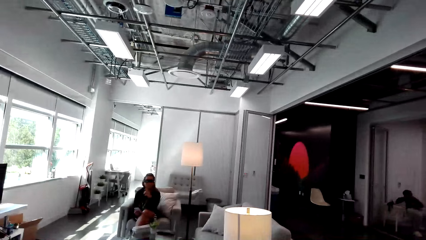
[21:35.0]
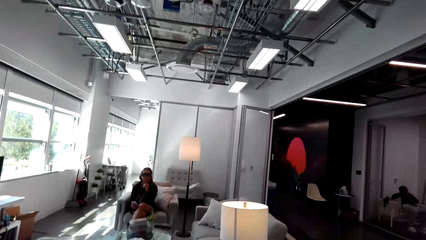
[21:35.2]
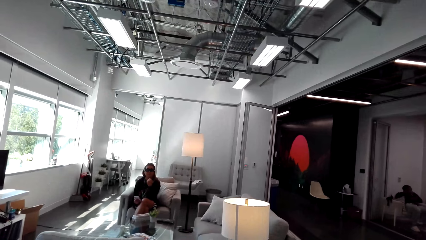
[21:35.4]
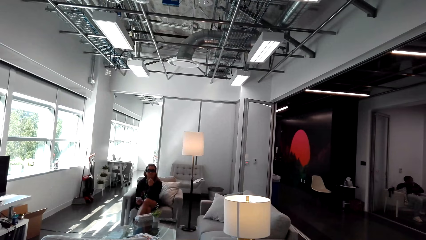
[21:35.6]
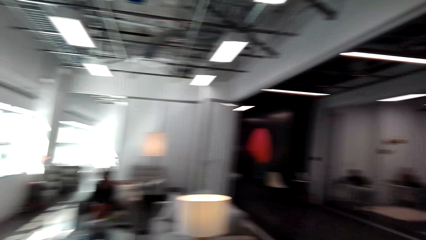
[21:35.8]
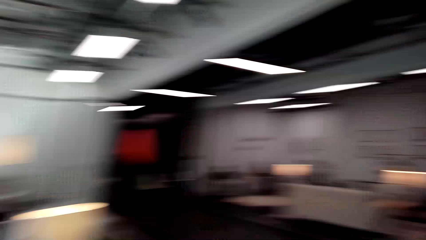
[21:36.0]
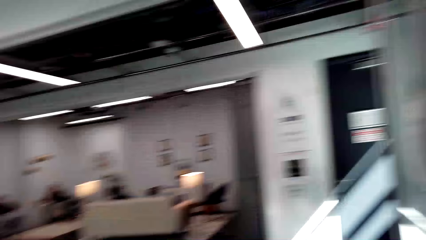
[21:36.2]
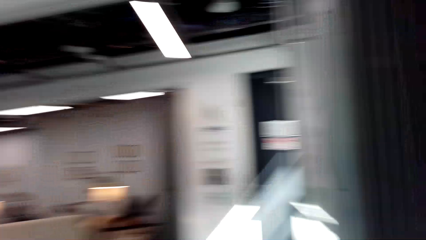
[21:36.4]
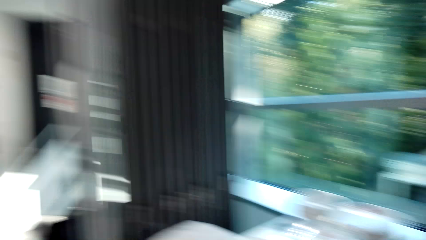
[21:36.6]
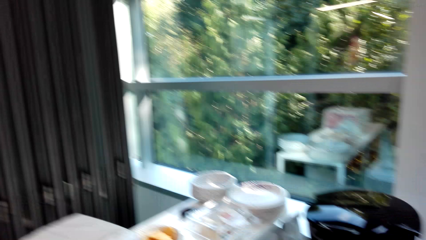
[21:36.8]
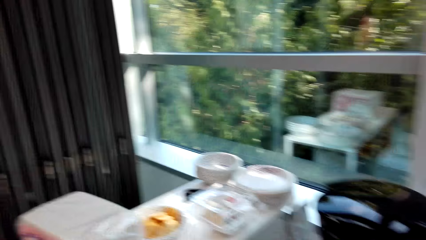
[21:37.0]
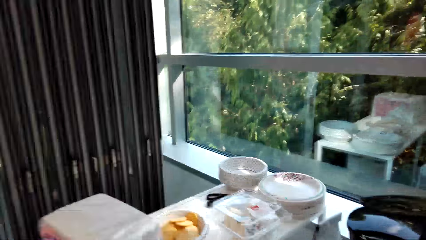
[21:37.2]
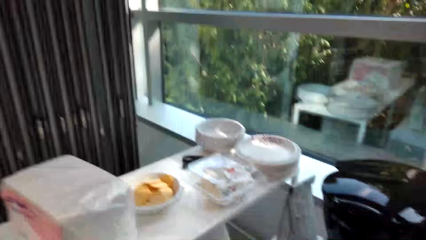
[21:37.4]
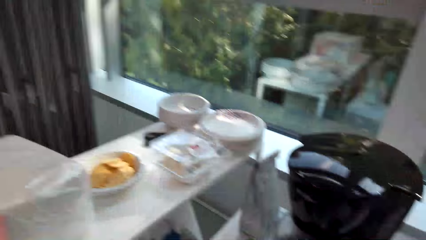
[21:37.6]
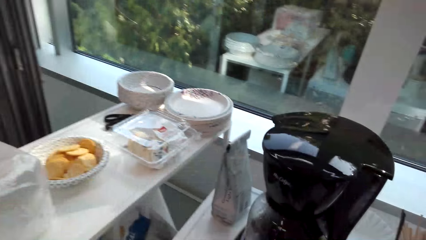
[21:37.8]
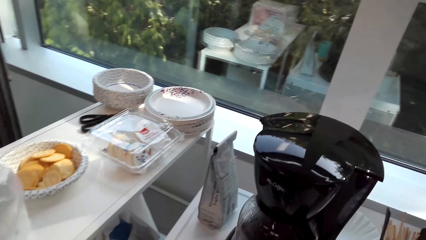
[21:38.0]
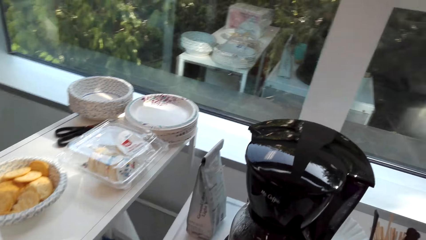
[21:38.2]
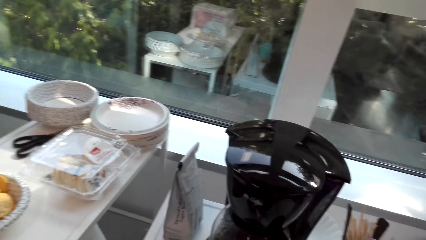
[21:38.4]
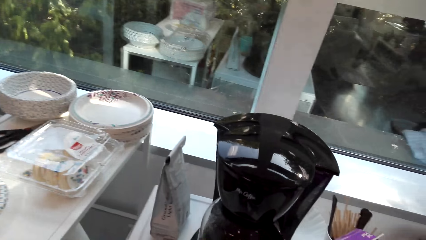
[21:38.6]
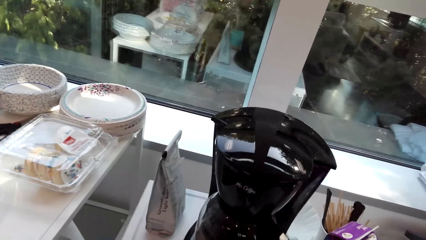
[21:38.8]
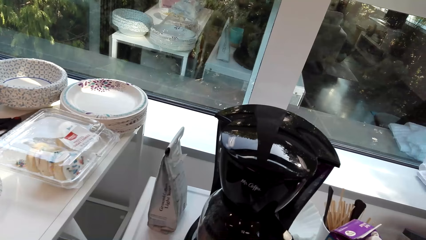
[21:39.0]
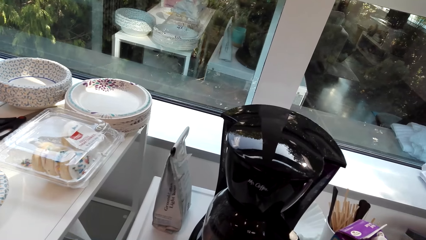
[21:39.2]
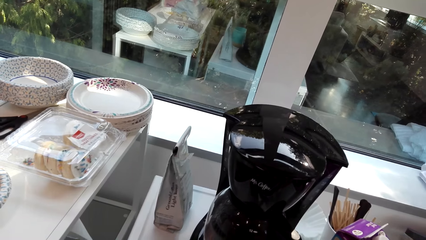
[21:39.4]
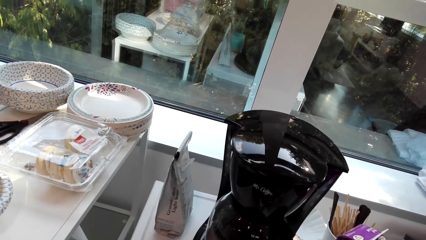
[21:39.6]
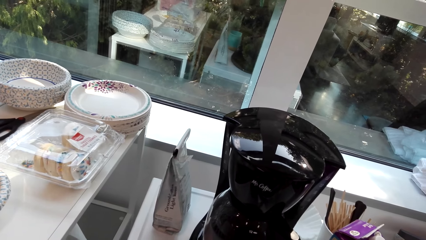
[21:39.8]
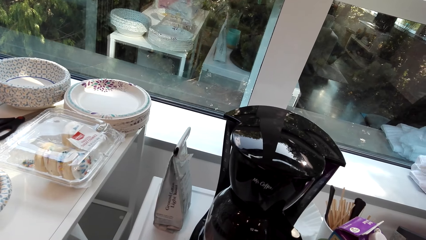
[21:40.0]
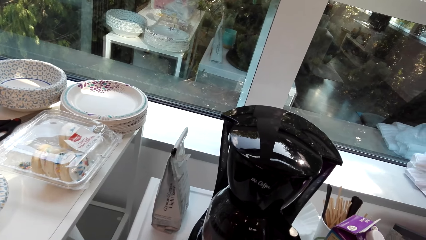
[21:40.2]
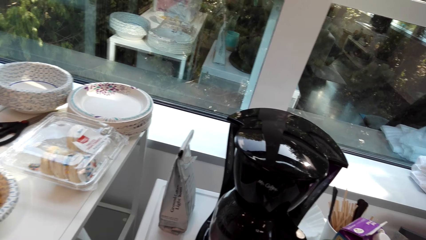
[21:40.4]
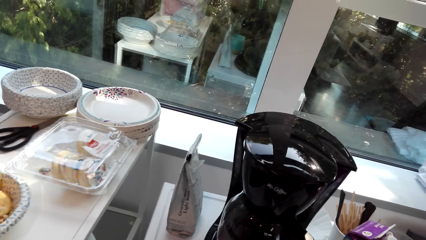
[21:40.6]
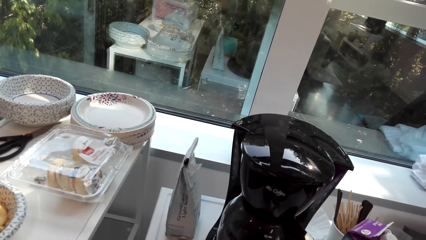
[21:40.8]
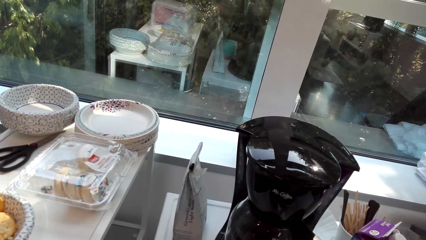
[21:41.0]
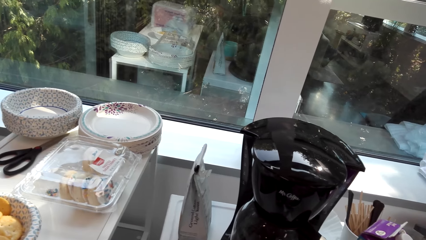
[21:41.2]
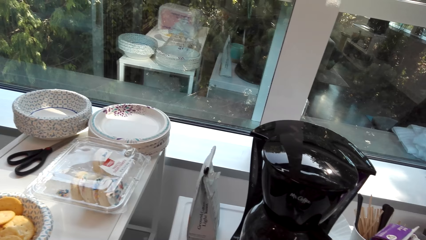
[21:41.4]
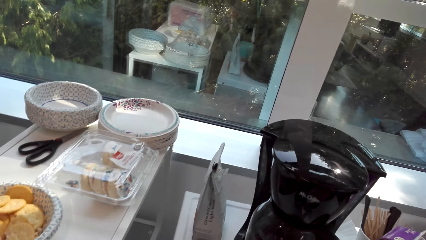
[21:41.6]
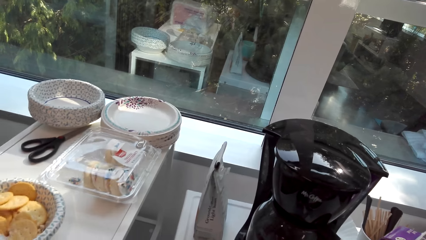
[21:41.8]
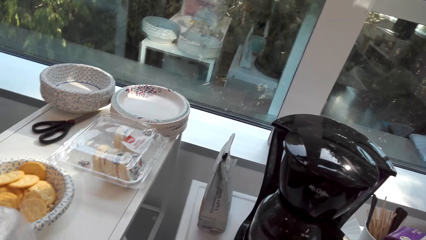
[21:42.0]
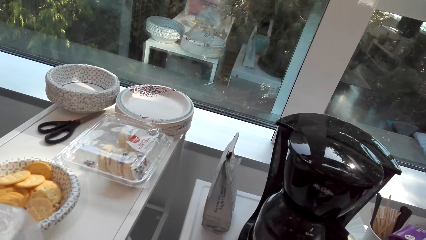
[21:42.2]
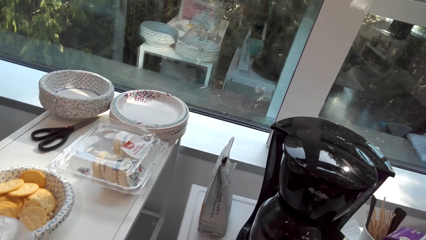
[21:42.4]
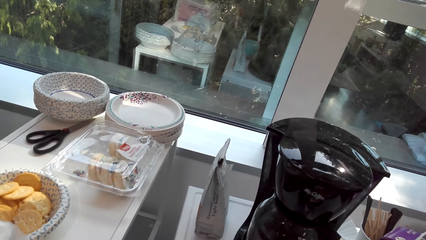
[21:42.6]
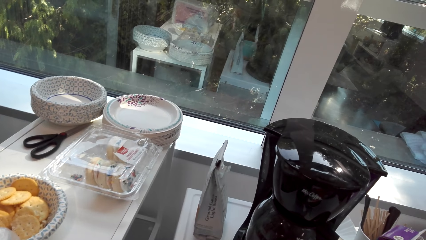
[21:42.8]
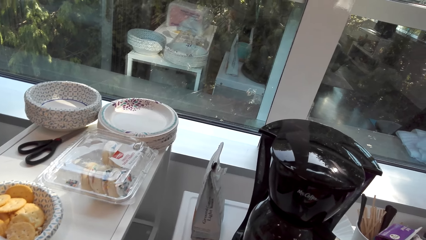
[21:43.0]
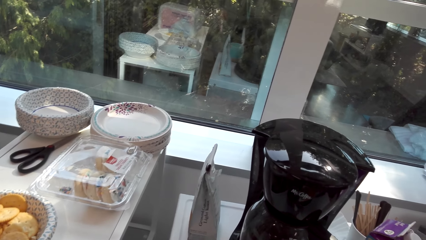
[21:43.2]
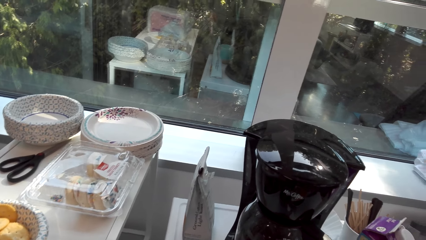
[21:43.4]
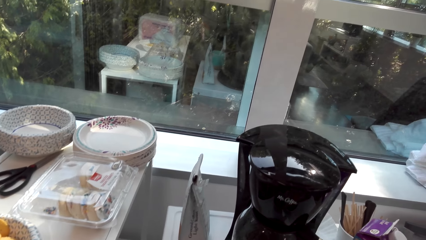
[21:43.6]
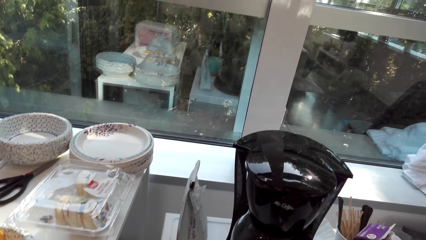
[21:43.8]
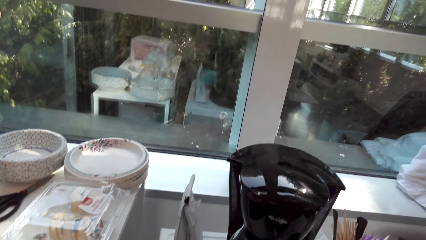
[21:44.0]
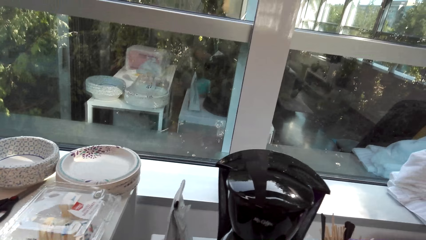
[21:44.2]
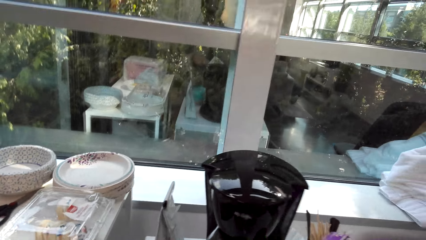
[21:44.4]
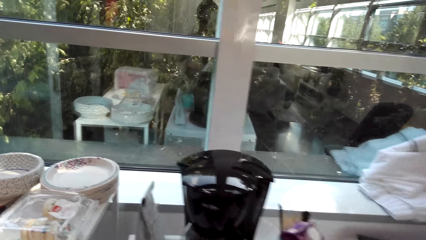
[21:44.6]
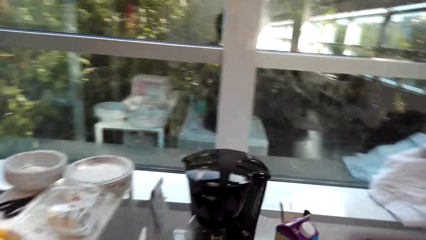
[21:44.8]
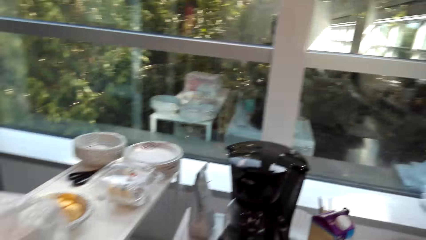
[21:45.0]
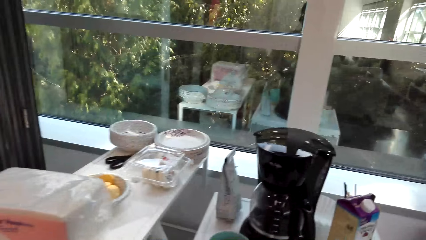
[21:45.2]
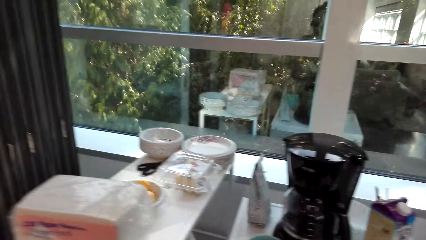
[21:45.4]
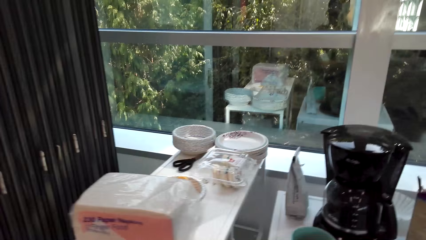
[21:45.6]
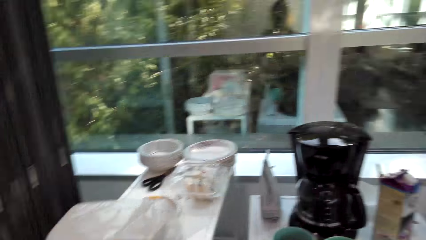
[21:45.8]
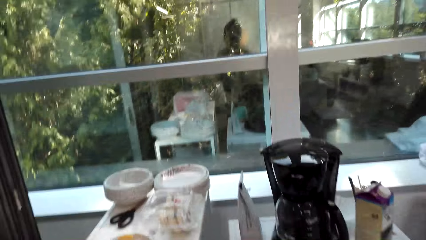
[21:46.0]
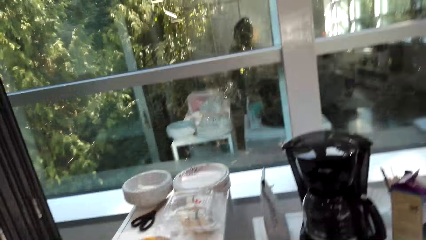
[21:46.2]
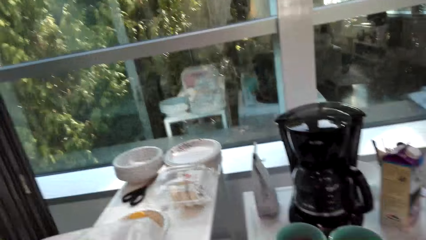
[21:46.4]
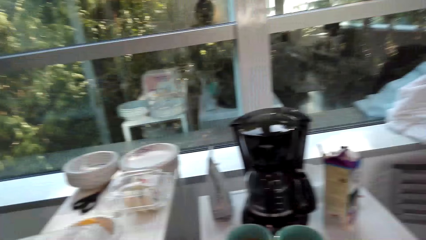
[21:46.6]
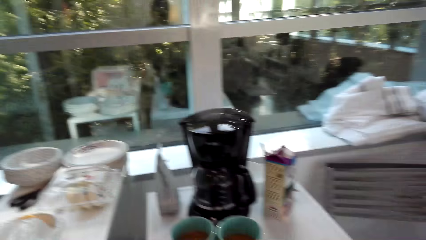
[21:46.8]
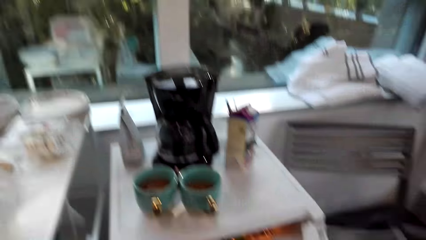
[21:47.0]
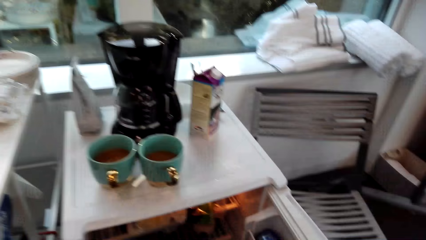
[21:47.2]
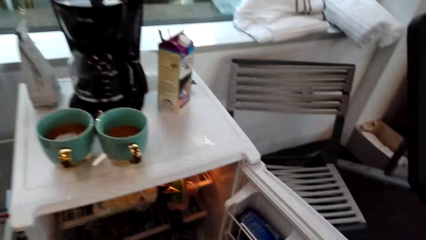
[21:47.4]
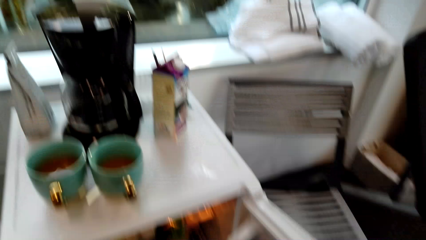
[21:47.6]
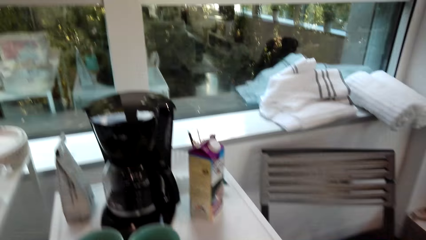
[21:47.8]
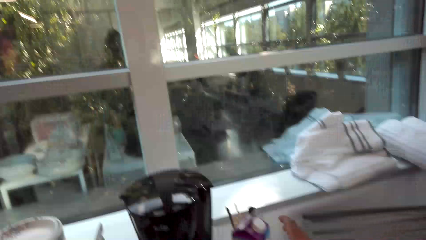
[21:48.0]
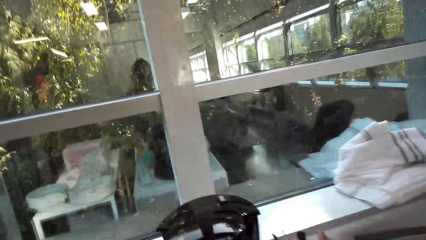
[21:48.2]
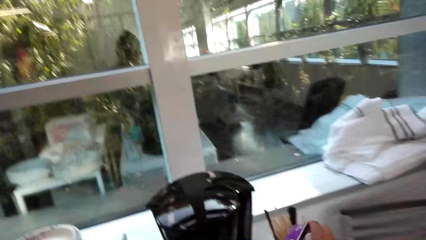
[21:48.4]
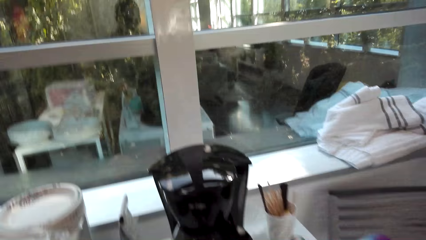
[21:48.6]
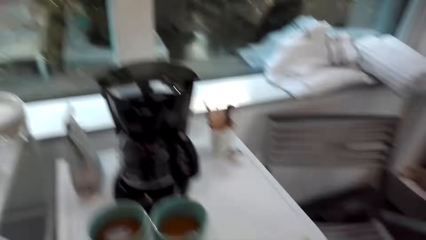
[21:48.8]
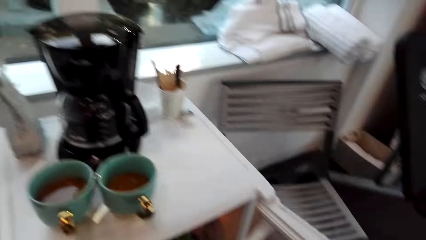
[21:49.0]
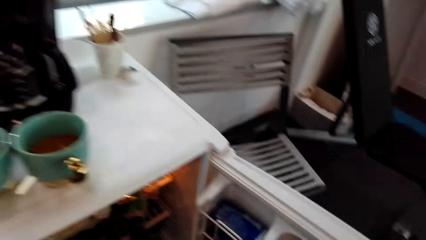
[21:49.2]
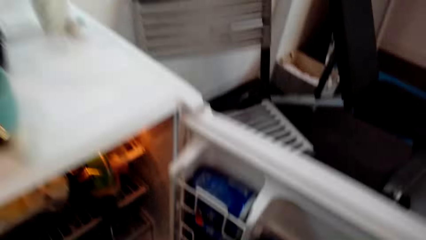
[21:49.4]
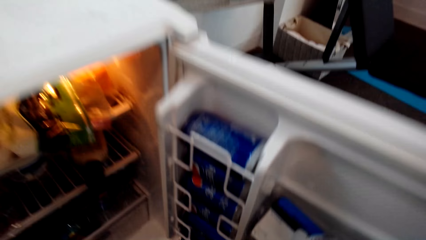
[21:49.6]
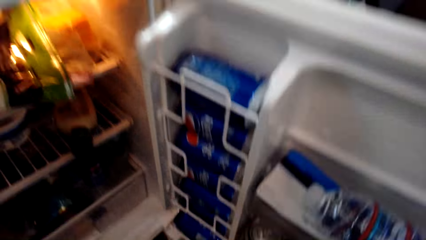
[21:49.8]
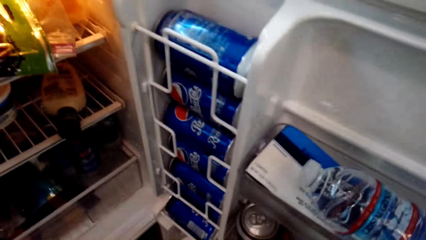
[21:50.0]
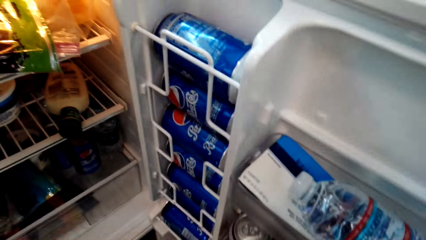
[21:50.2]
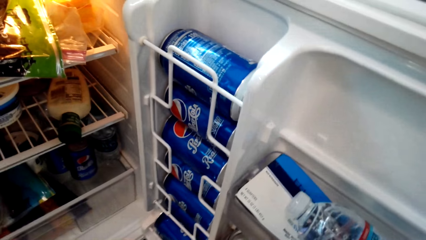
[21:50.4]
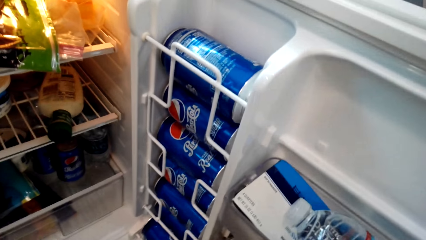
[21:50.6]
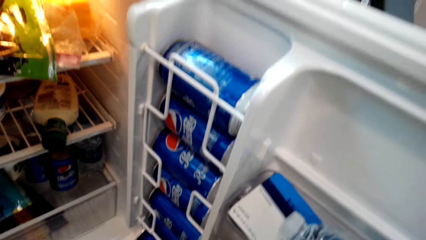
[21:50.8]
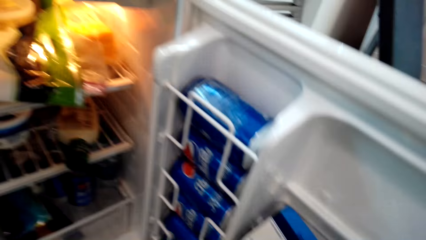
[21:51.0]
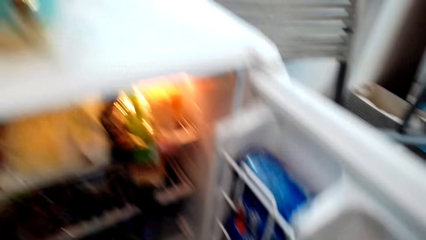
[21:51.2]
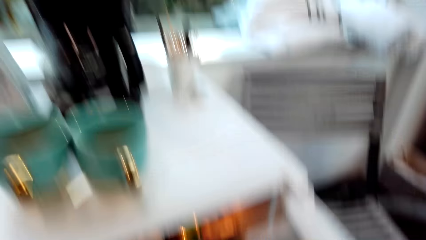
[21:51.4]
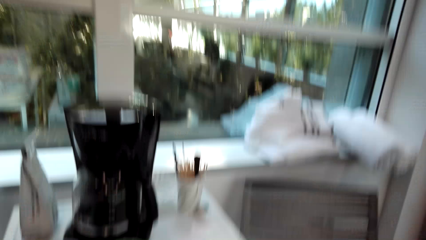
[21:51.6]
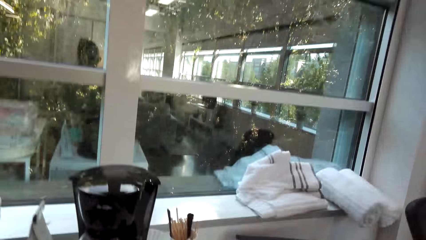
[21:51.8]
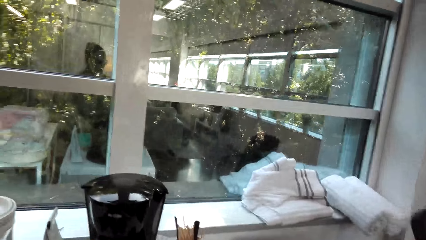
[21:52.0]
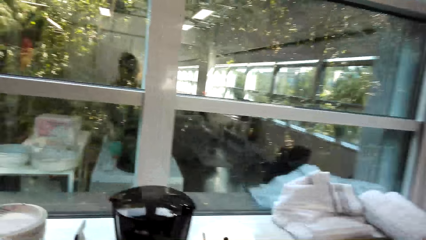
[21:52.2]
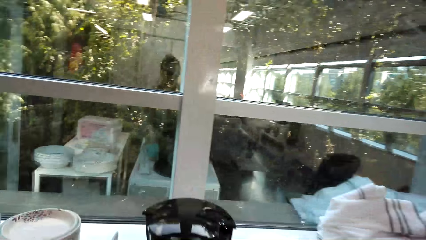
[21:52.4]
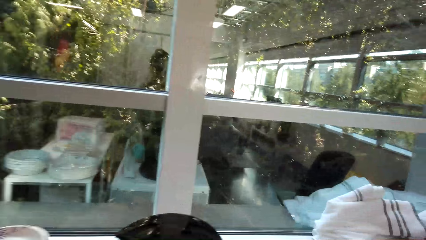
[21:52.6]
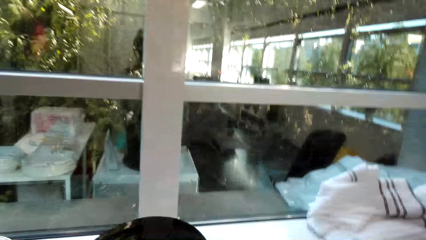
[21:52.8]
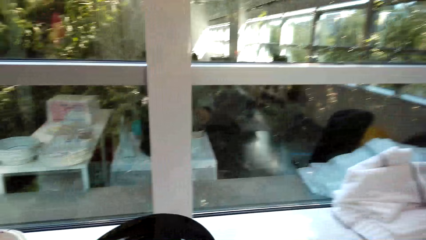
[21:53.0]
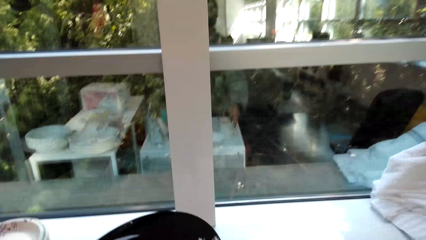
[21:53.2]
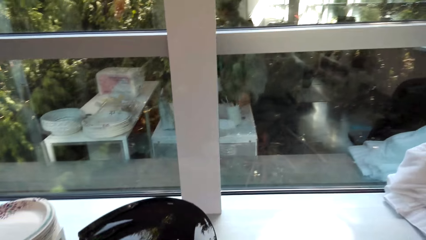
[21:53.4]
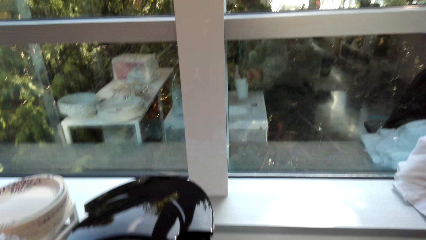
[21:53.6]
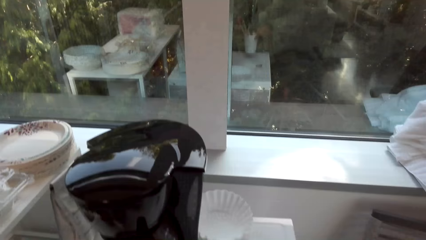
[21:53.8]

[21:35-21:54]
A woman converses with the camera wearer. The camera wearer looks around. They look around the fridge. They pick something in the fridge.
